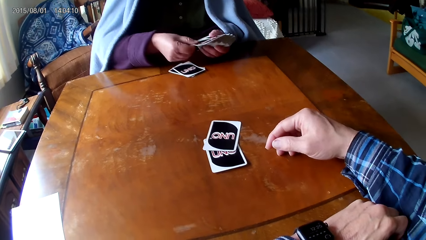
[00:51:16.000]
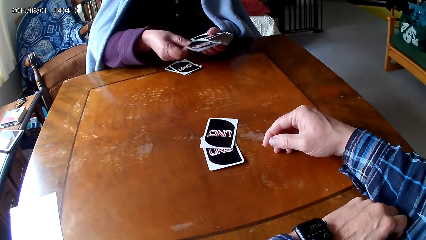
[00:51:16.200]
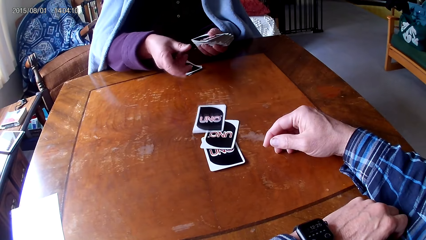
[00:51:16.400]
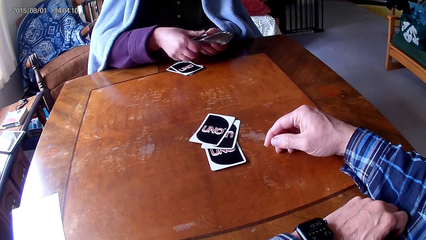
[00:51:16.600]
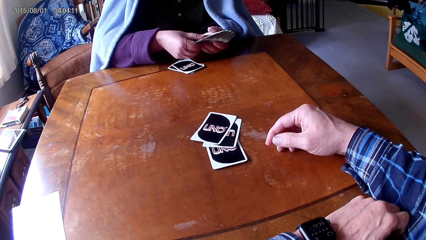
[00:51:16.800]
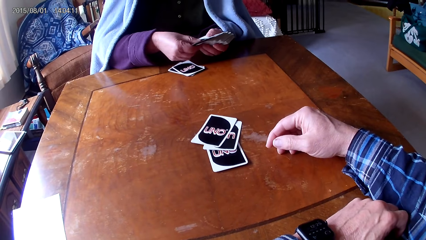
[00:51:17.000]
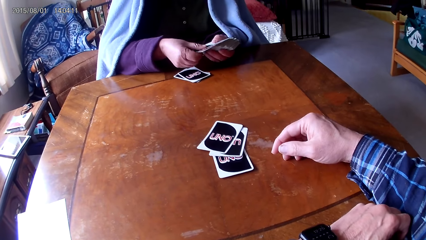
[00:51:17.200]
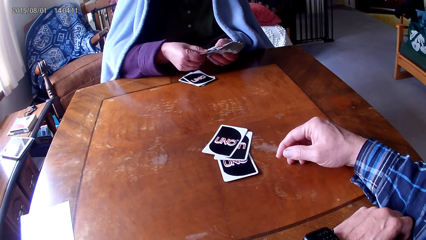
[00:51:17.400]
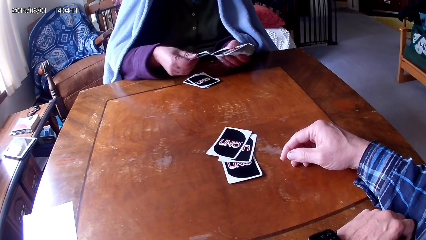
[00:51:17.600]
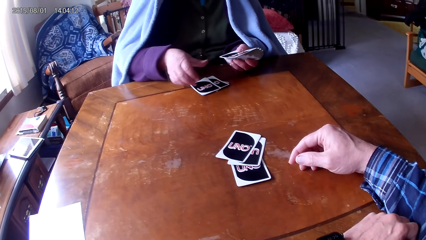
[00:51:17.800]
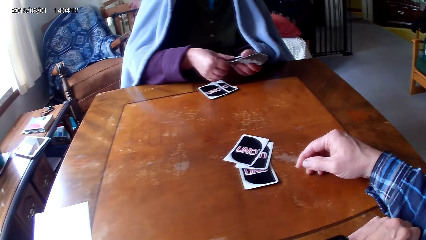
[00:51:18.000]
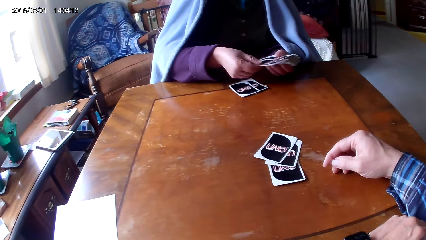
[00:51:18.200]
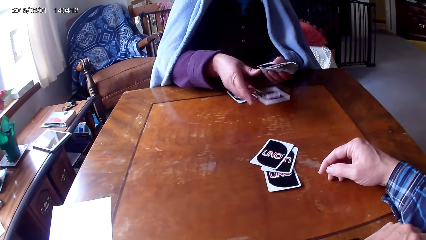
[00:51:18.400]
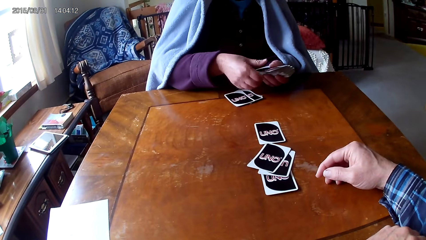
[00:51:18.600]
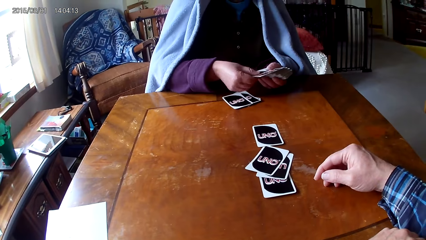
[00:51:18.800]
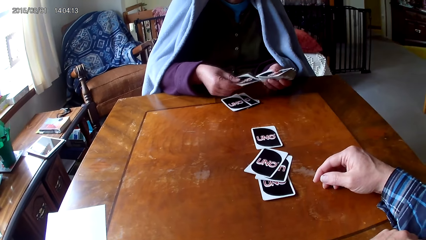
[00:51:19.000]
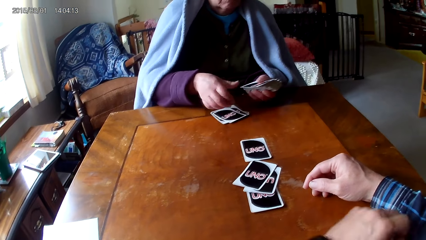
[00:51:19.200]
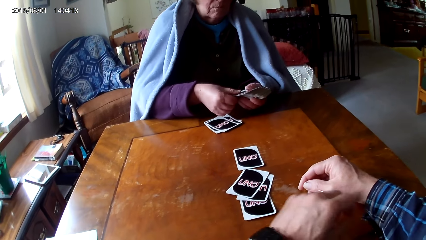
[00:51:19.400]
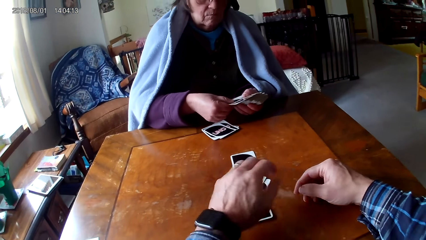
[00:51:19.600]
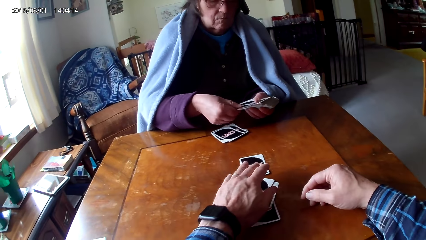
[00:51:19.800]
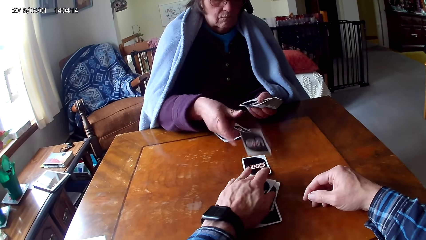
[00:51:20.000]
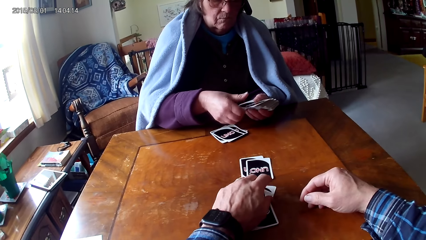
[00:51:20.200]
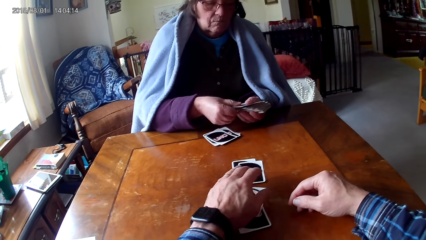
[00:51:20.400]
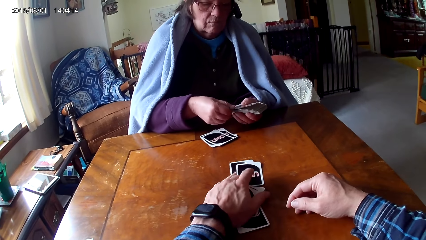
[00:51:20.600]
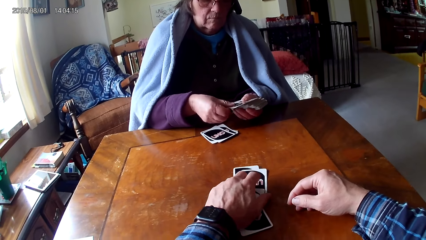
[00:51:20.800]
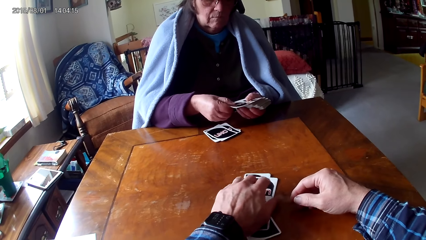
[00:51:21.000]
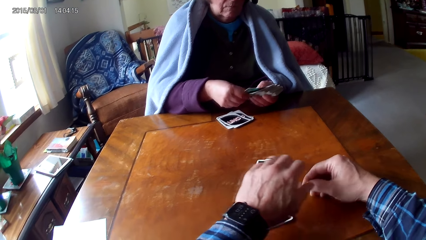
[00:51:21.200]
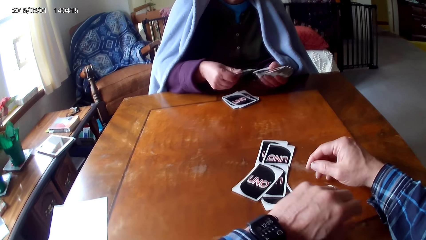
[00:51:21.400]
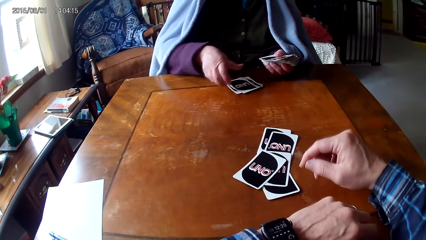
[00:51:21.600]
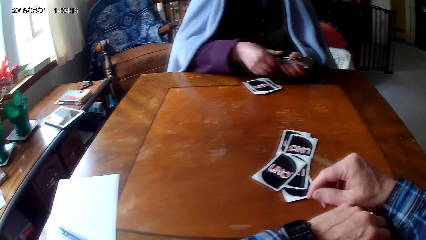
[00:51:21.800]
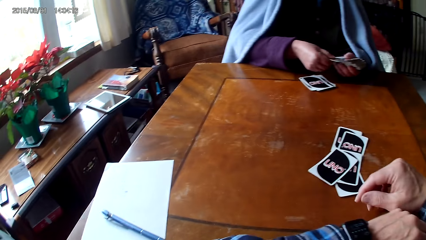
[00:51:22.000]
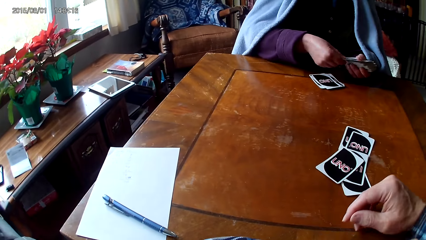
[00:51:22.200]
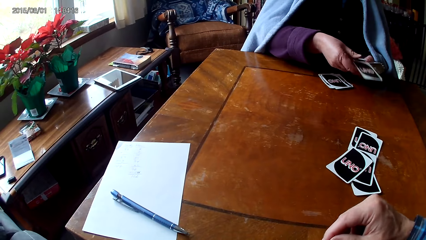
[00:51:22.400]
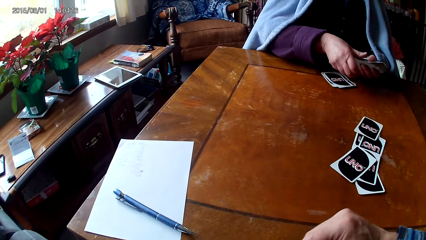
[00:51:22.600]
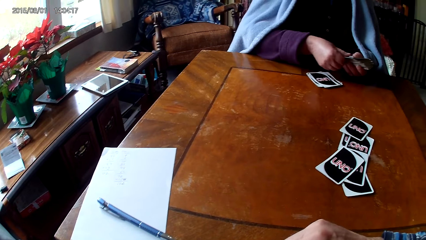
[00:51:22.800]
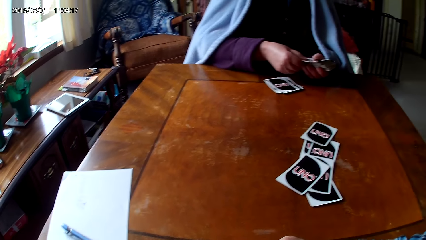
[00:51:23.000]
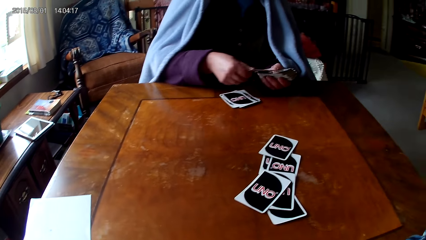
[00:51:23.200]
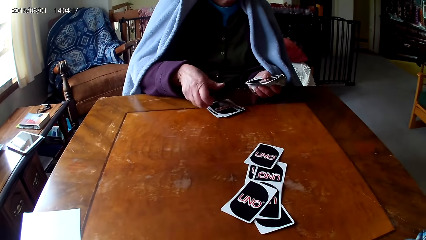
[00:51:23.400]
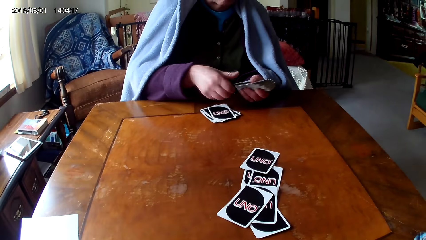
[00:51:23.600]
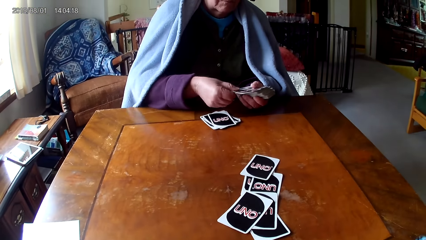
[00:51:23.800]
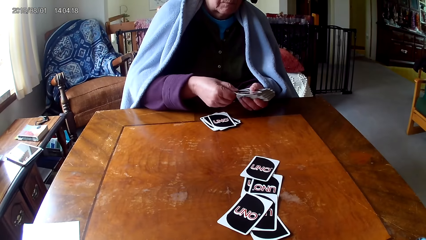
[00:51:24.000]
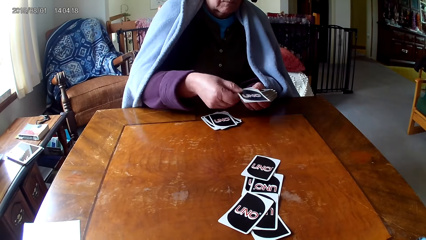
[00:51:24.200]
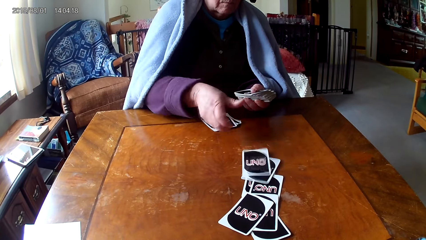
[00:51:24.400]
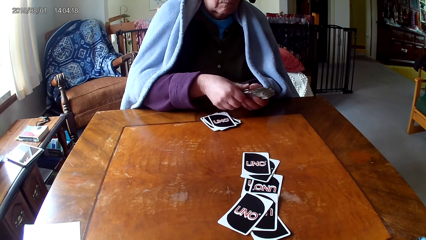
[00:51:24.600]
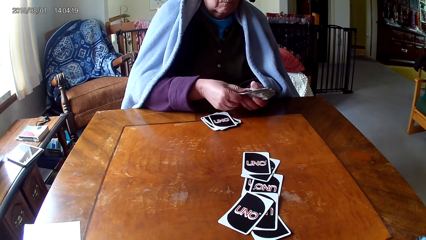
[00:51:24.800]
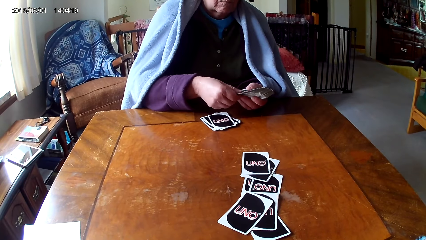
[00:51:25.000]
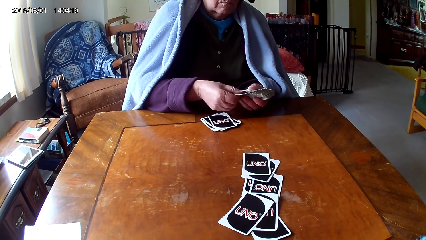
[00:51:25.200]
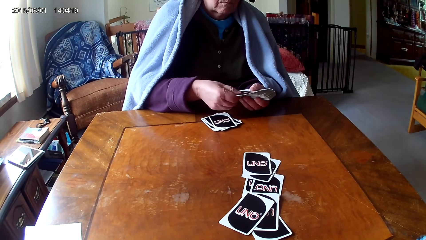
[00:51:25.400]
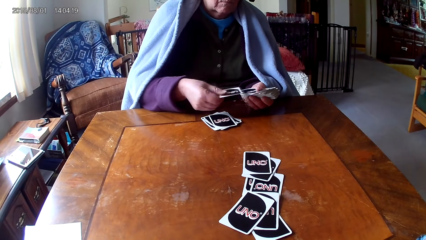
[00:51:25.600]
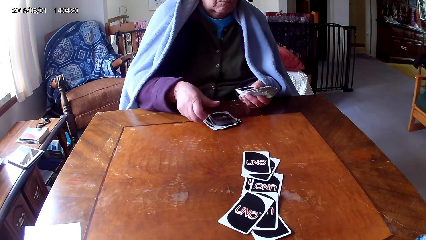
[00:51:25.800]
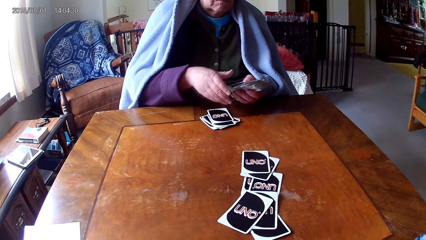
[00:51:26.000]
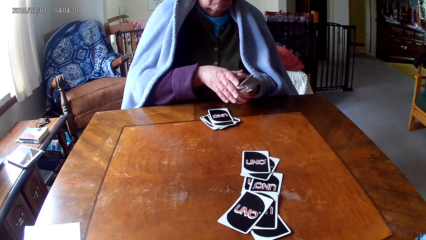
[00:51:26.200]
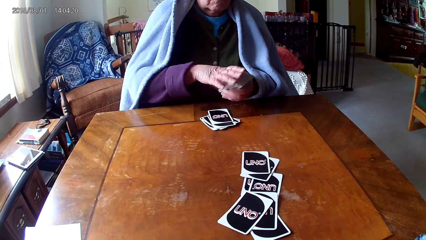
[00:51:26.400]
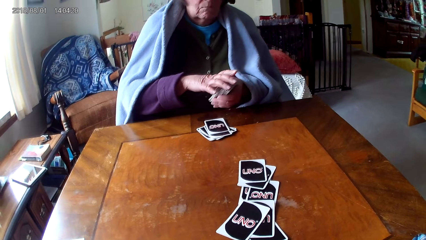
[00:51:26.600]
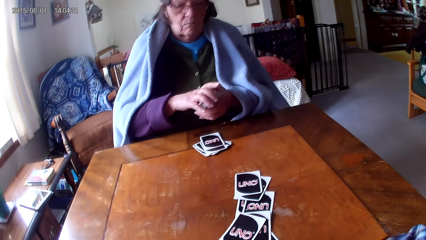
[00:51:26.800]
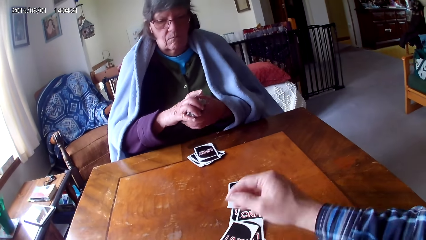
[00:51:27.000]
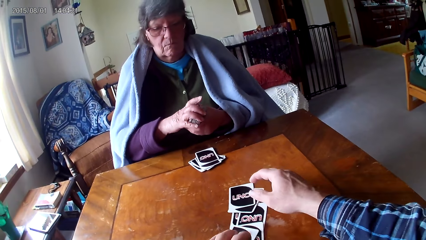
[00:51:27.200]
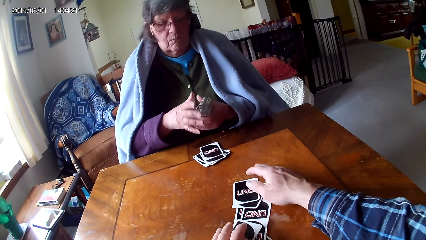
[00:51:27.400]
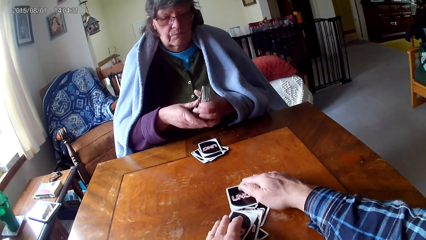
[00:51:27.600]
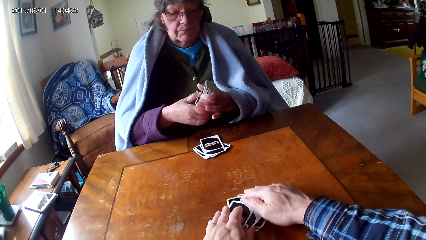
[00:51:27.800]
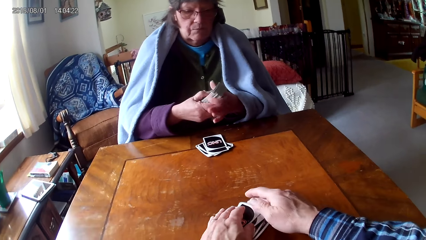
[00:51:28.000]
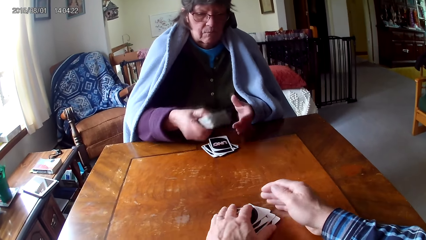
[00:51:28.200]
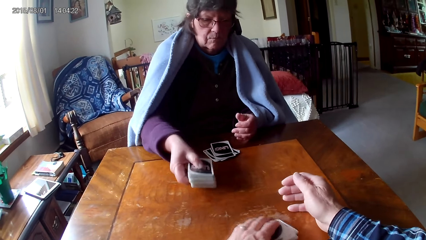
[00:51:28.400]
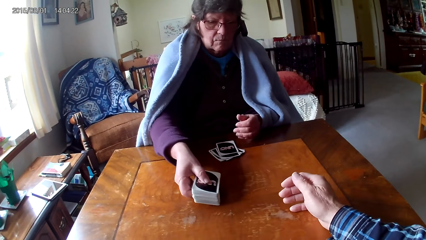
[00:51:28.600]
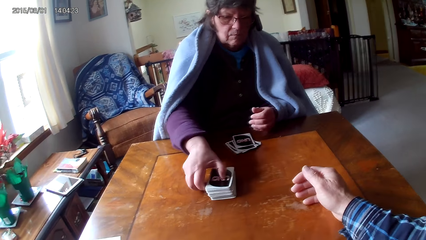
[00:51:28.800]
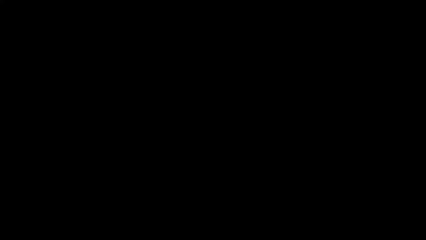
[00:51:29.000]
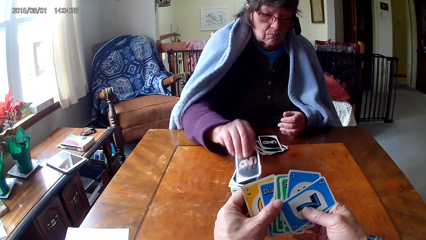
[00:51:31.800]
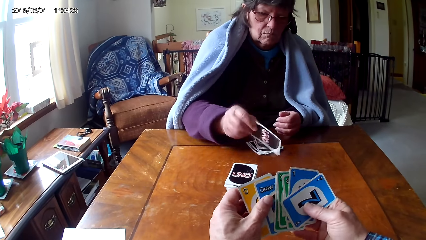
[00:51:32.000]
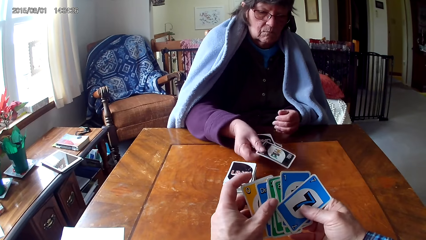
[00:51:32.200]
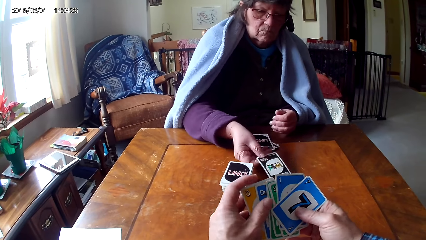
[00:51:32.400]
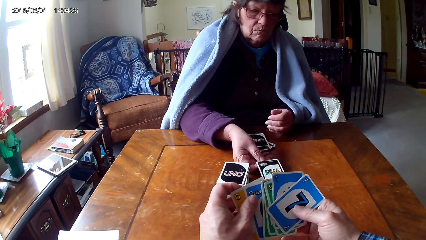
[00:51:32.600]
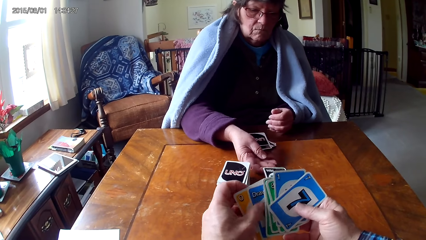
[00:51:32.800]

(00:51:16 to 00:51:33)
The camera wearer picks up the cards. They reach out for the cards. A woman puts the rest of the cards on the table.
